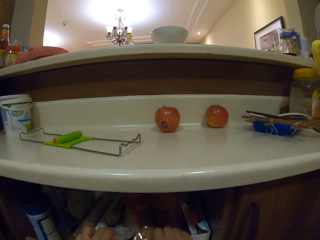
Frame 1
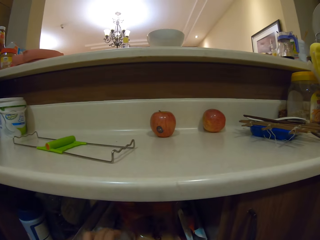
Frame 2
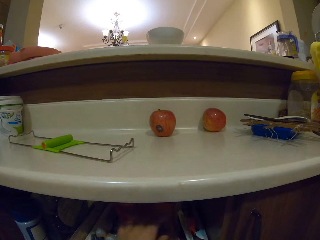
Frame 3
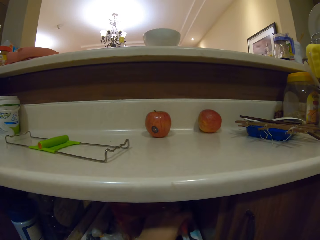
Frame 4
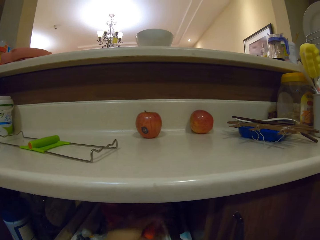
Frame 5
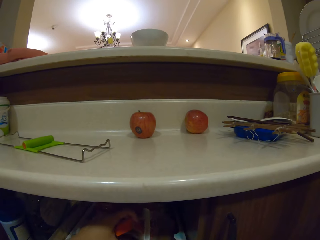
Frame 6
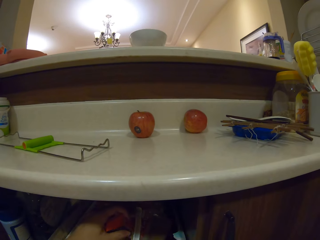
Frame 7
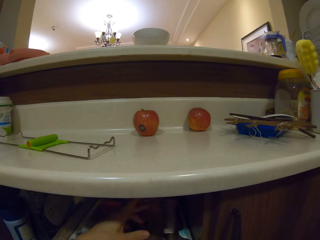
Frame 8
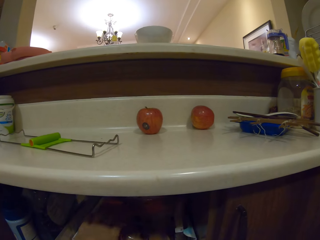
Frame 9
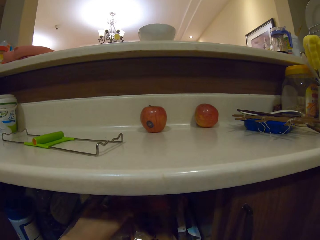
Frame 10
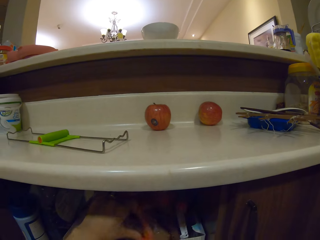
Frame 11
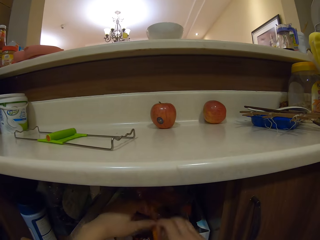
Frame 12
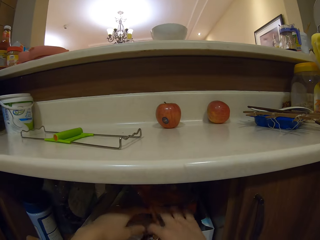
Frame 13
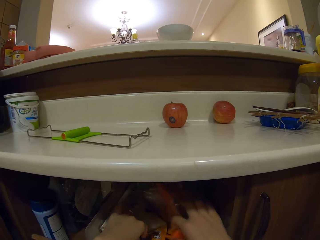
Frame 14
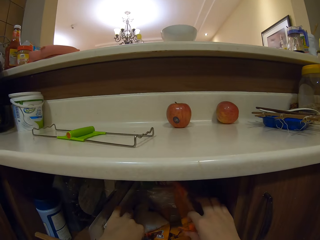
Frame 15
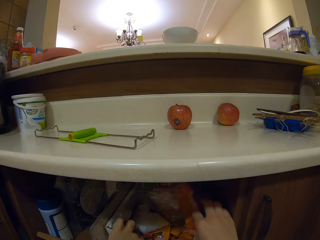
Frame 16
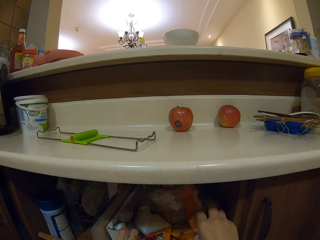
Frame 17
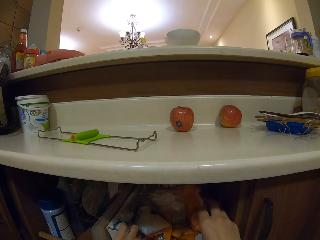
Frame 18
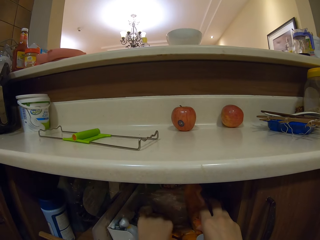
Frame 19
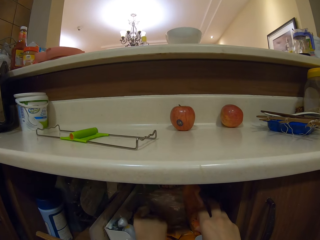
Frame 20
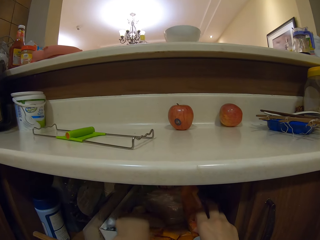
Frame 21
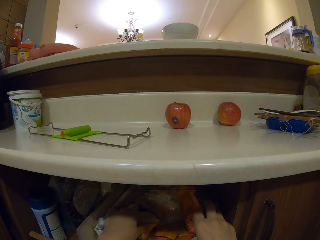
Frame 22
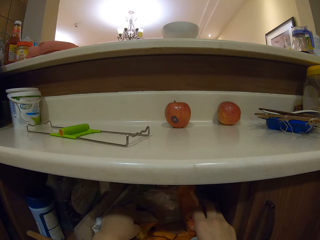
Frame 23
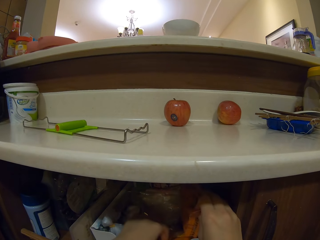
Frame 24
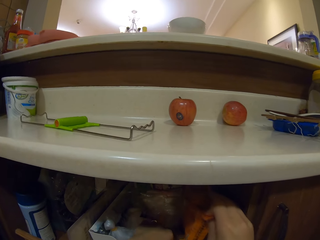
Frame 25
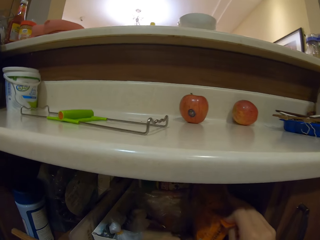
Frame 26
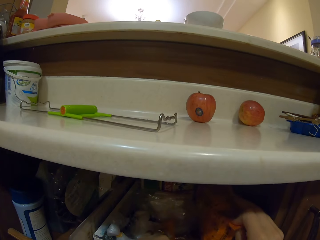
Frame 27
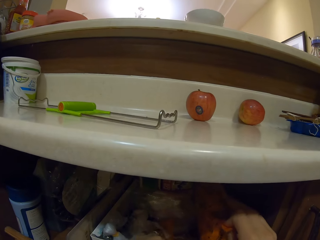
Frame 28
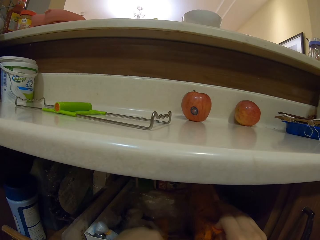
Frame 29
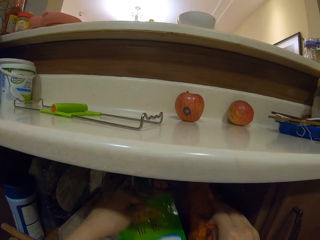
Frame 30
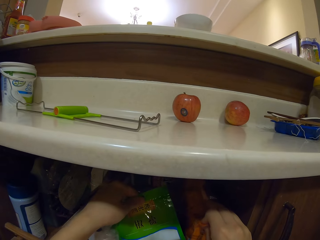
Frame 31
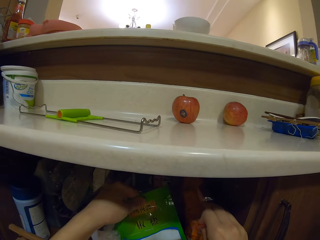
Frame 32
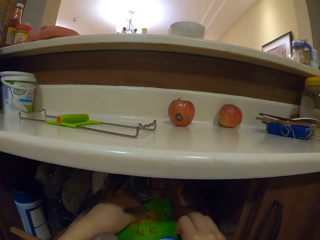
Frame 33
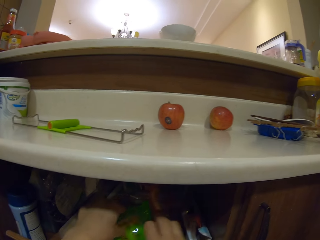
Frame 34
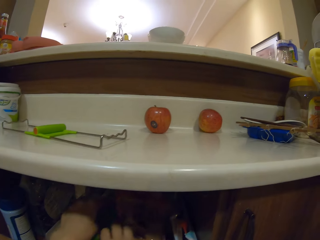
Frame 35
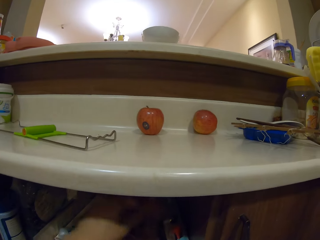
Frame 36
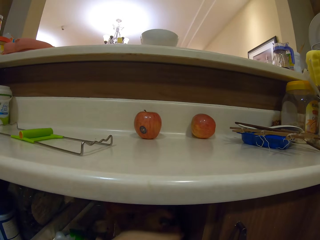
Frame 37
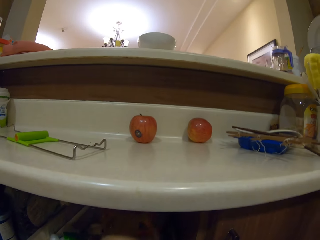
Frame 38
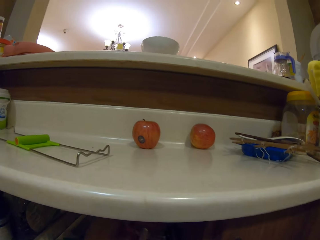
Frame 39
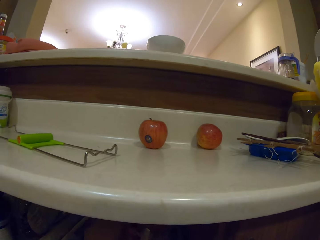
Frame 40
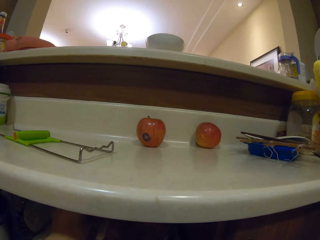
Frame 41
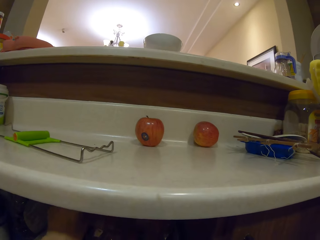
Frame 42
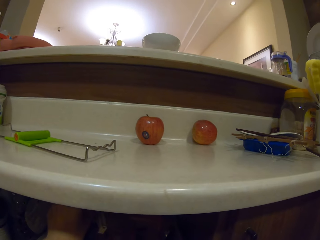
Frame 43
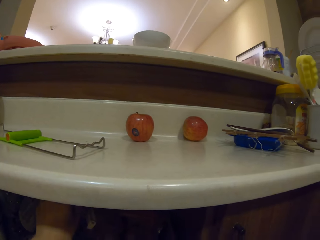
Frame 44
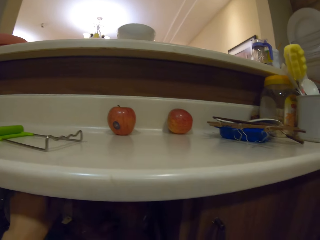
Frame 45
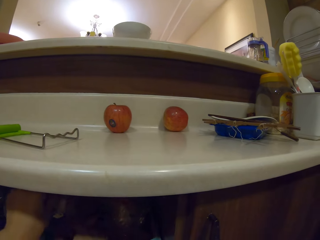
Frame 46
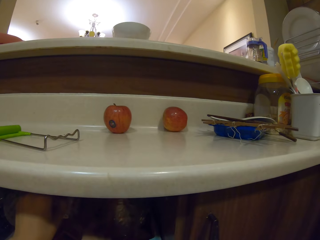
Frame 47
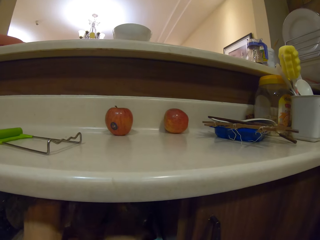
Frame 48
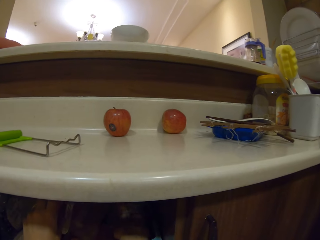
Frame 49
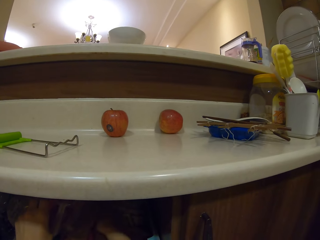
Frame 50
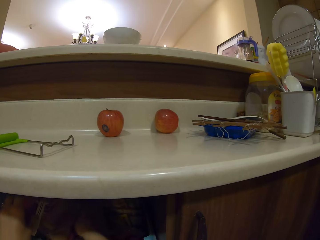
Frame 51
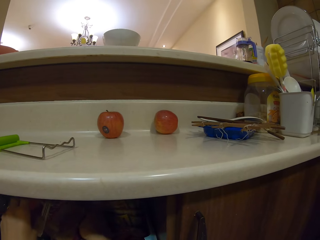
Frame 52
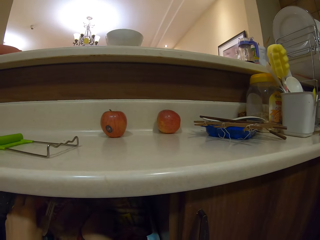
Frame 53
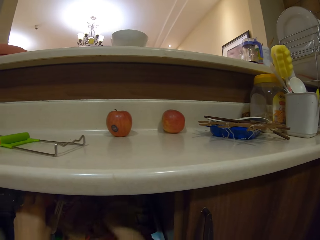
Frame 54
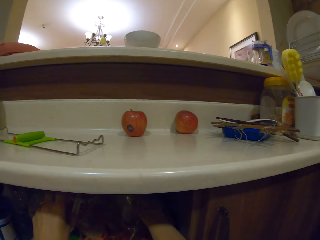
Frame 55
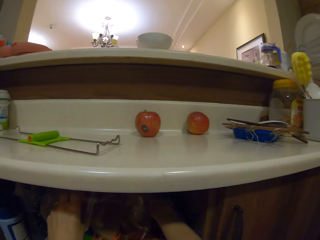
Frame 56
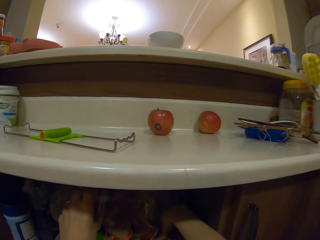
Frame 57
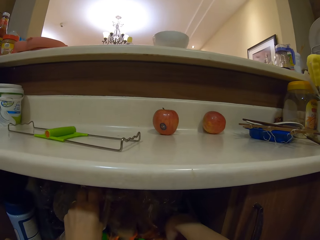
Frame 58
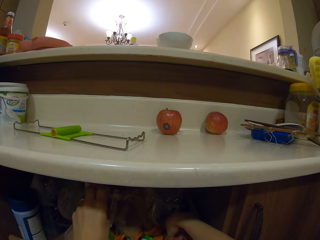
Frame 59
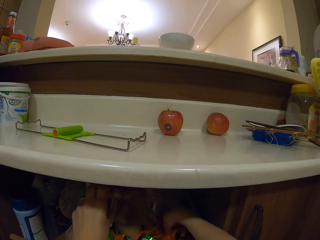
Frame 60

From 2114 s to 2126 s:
The camera wearer checks items on the shelf. They search.

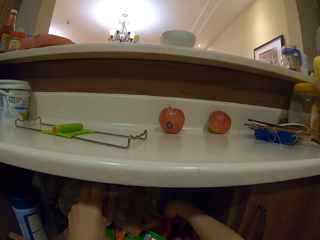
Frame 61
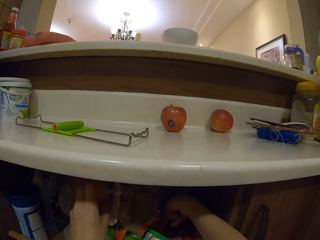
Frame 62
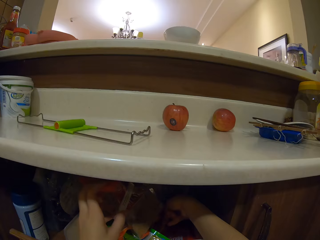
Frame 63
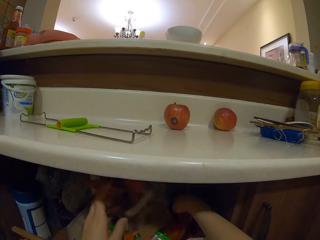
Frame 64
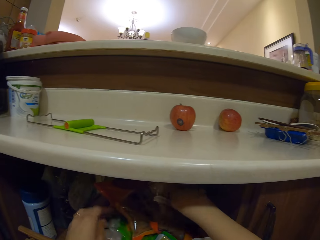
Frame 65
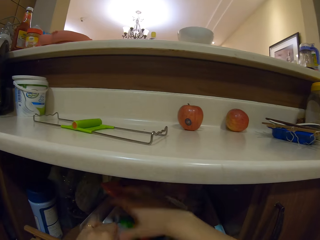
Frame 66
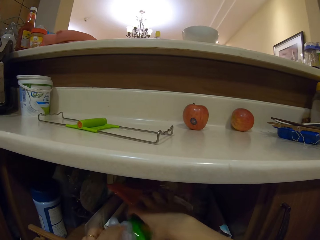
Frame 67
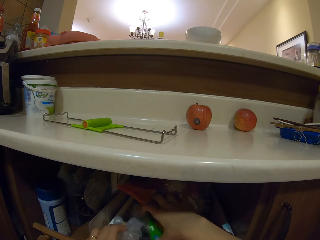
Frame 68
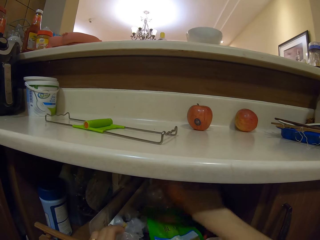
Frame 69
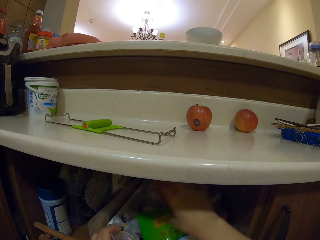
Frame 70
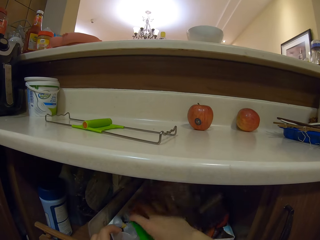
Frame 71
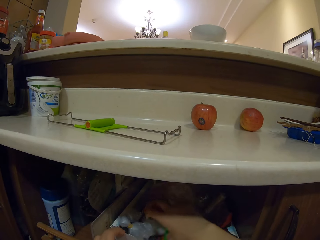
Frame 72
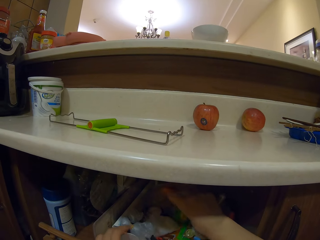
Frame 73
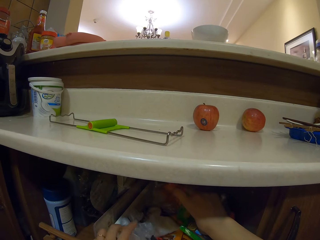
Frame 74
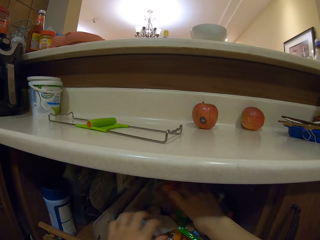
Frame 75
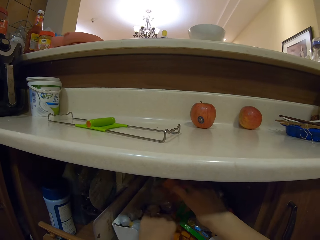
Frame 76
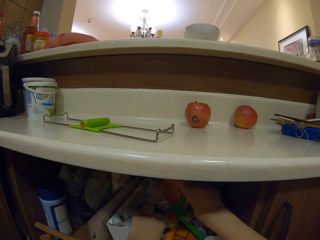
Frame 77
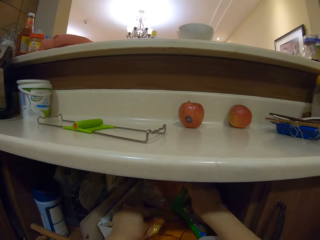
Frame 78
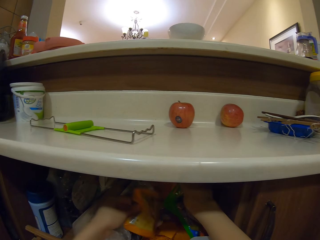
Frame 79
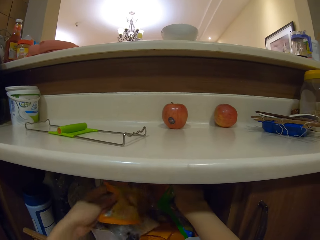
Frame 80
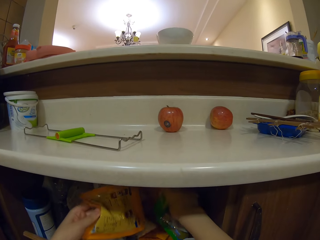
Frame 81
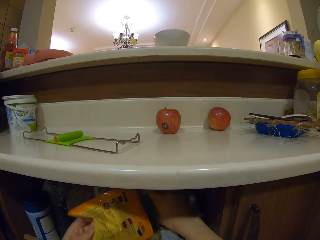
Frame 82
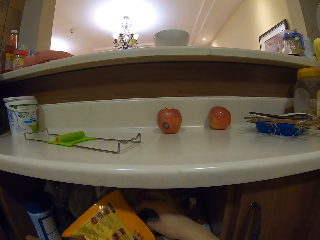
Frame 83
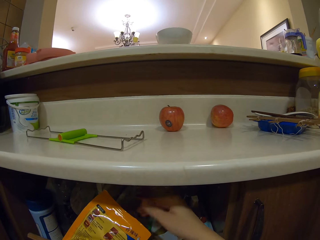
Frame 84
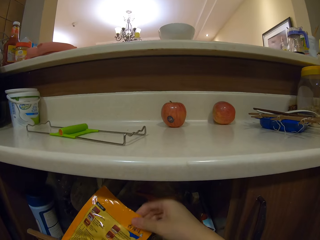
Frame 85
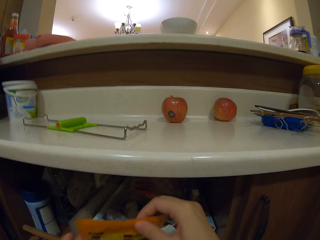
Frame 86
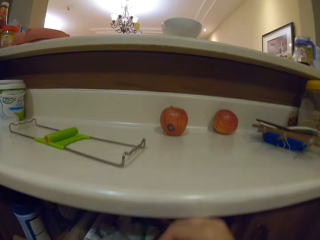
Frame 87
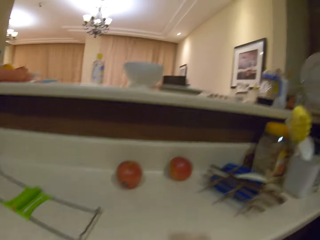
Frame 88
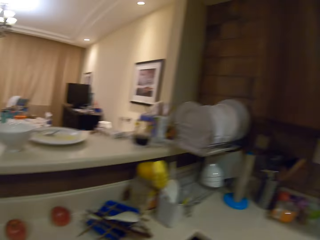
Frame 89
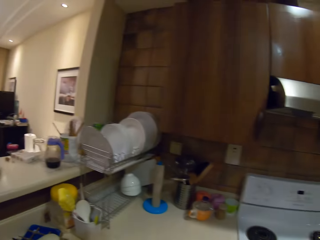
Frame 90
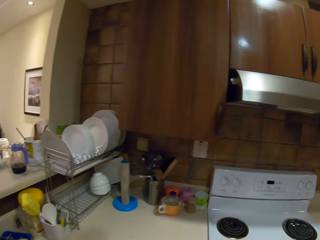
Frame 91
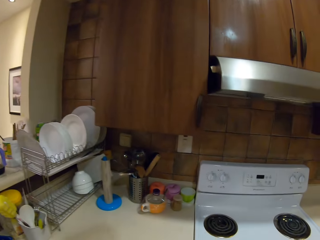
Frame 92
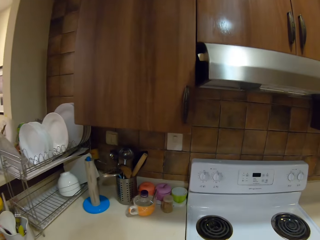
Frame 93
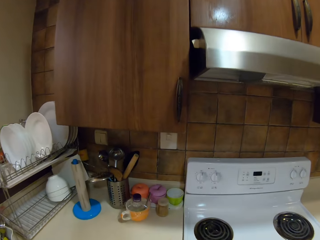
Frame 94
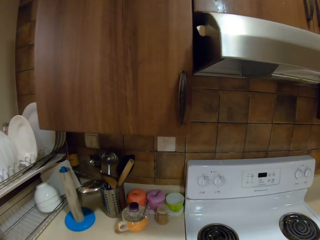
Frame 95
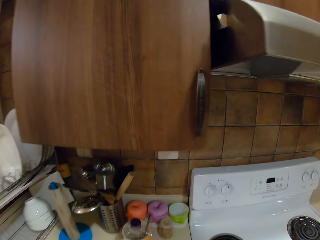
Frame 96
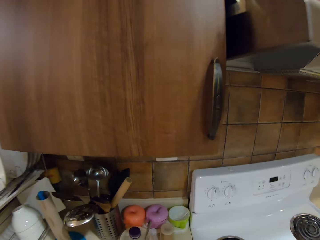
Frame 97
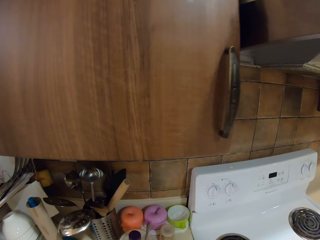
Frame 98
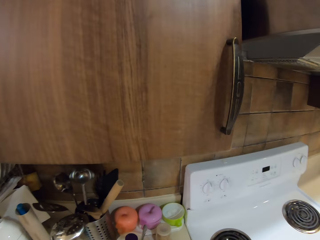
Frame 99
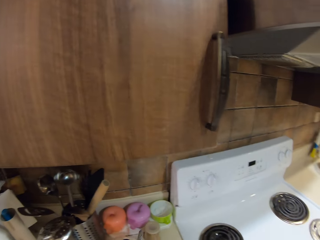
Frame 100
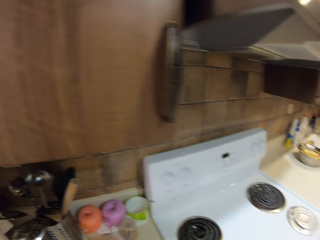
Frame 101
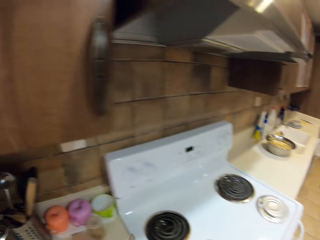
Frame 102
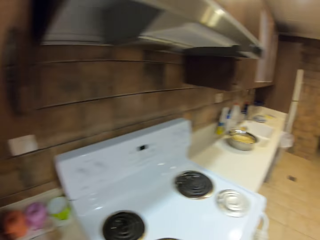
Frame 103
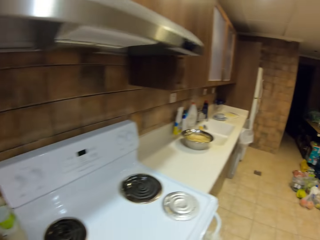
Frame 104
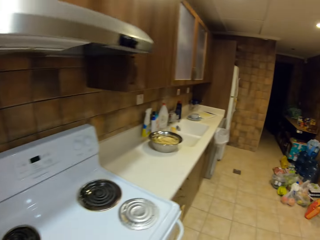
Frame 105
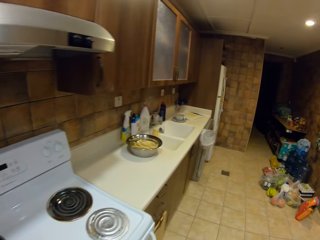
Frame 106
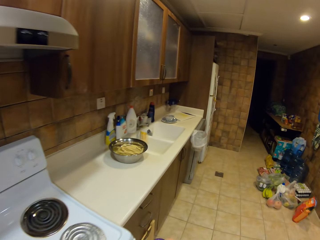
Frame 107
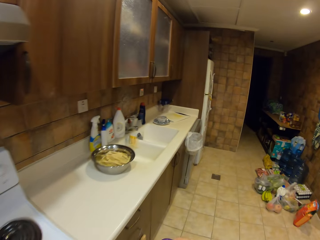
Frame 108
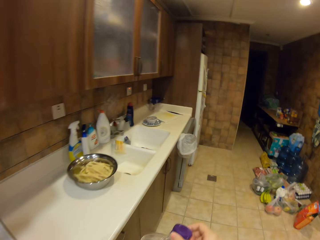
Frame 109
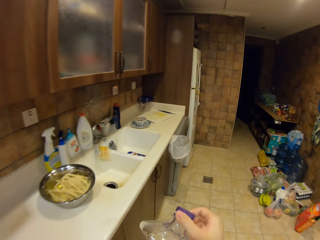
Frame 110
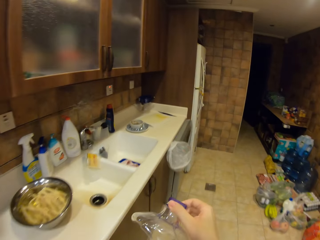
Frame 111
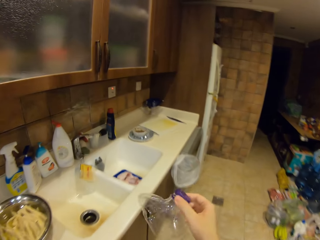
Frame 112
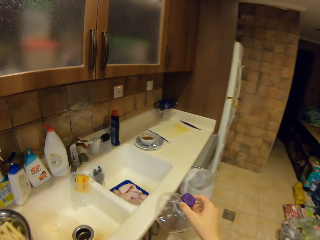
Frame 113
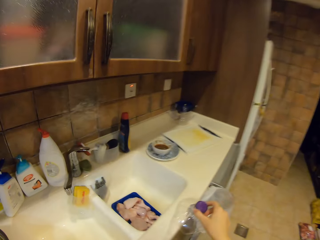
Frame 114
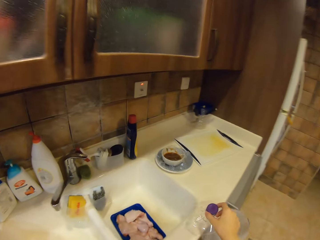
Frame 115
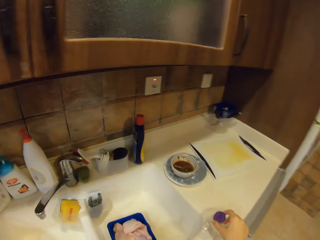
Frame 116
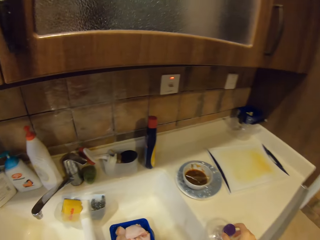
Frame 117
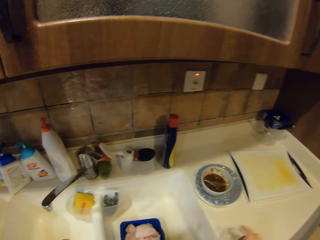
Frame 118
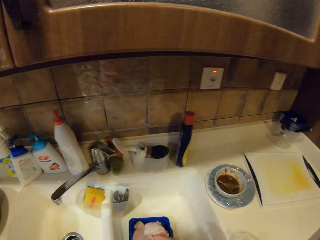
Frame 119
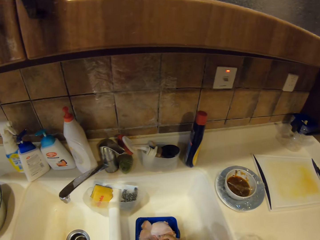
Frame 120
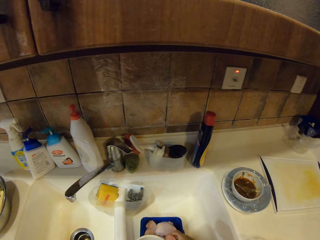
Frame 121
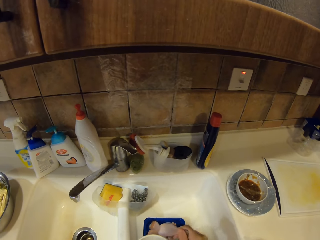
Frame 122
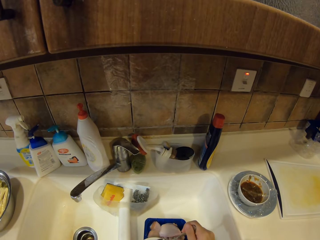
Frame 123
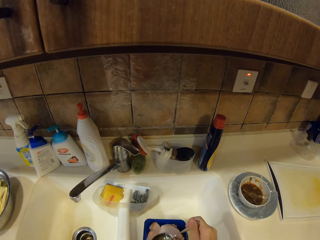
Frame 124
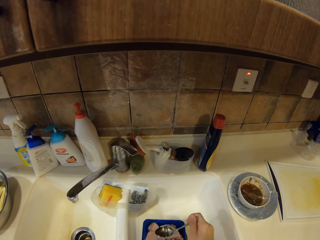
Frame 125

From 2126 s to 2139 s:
The camera wearer picks up something. They look at a plastic paper. They walk. They pick up a container on the countertop. They walk. They open the container. They walk. They hold something. They place the container lid on the countertop.
